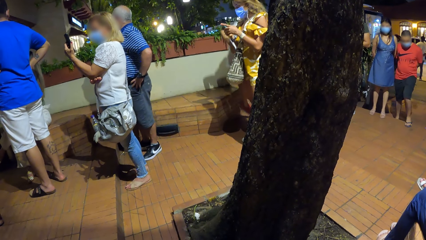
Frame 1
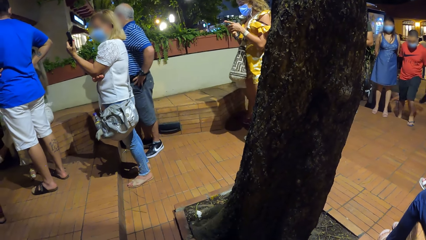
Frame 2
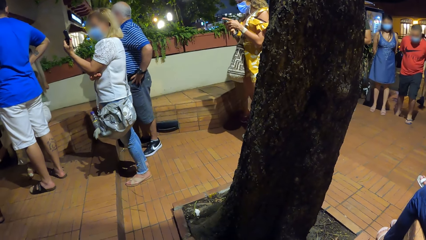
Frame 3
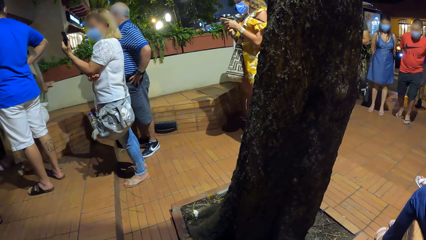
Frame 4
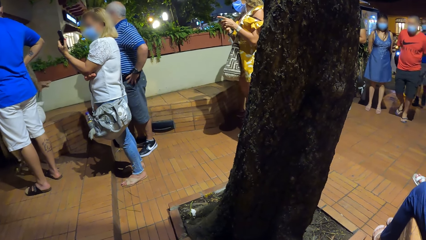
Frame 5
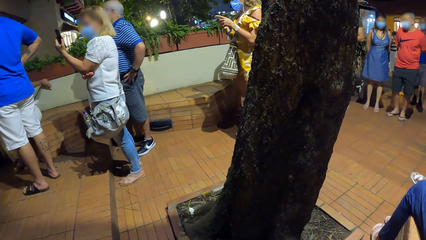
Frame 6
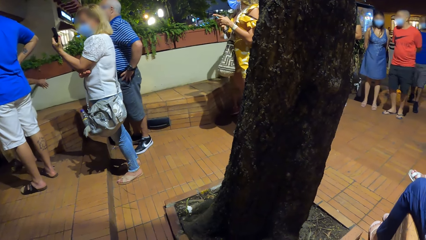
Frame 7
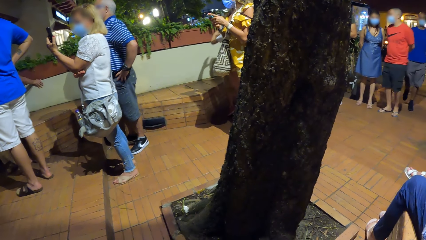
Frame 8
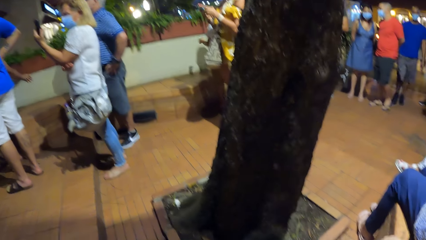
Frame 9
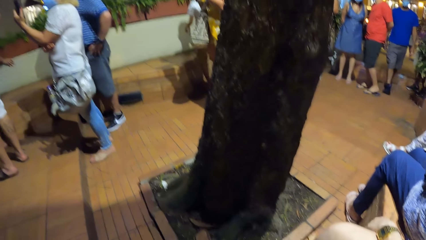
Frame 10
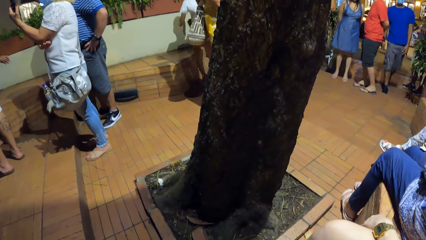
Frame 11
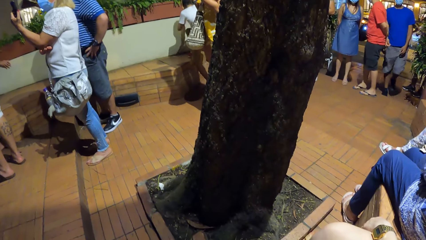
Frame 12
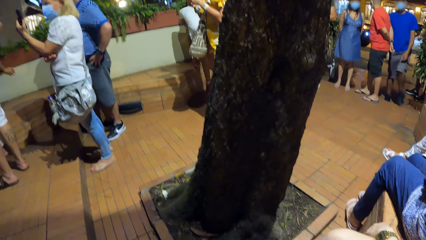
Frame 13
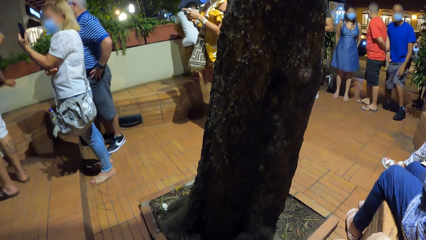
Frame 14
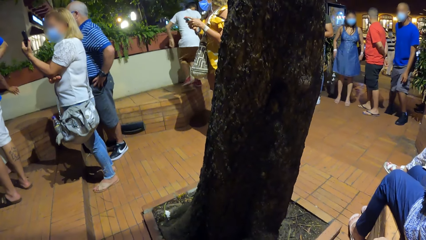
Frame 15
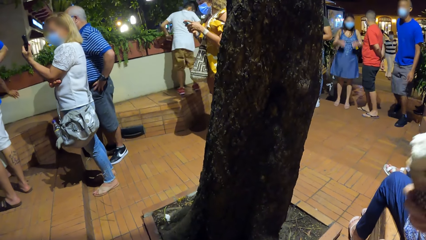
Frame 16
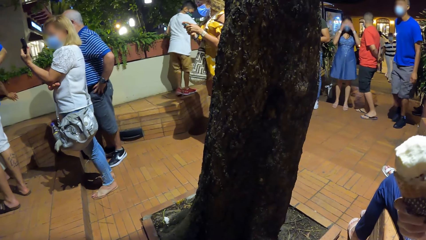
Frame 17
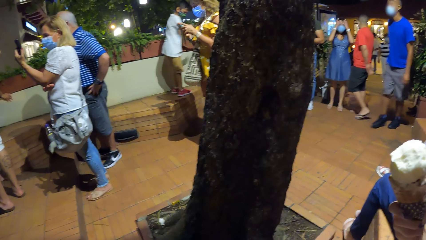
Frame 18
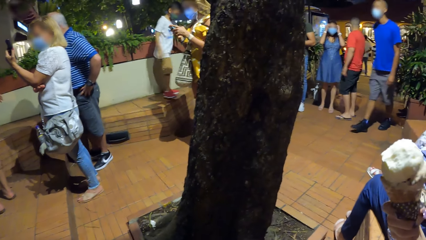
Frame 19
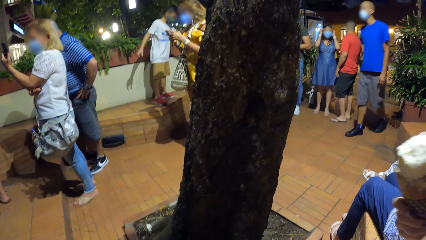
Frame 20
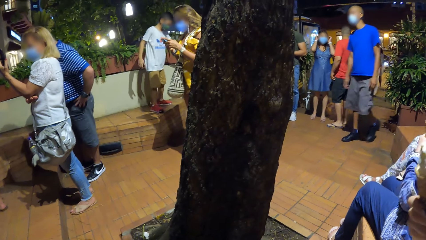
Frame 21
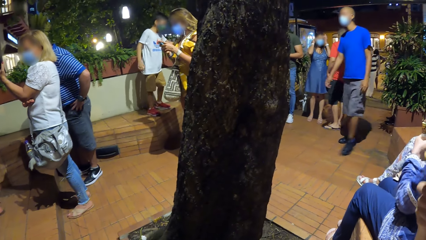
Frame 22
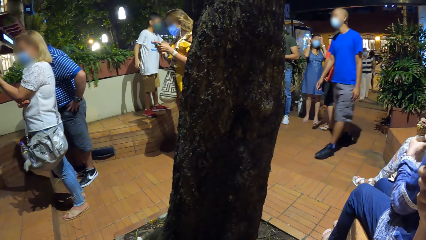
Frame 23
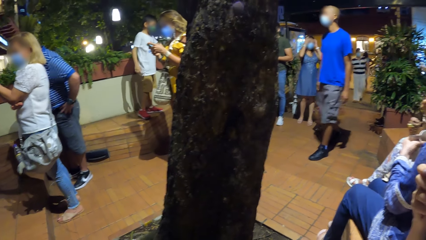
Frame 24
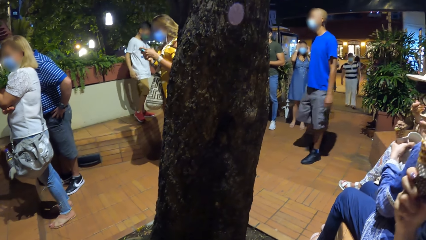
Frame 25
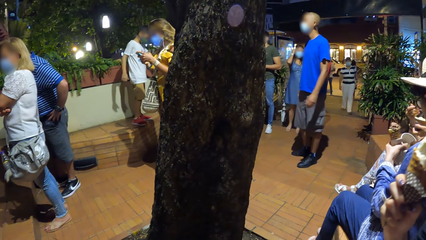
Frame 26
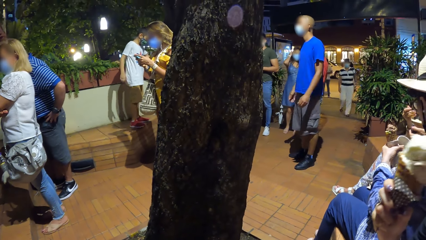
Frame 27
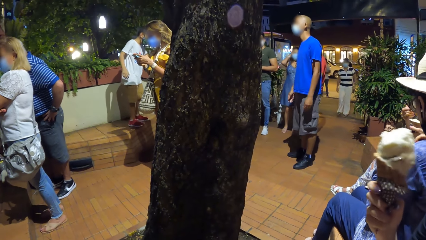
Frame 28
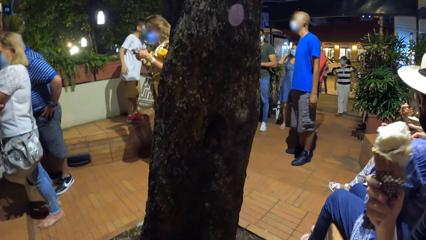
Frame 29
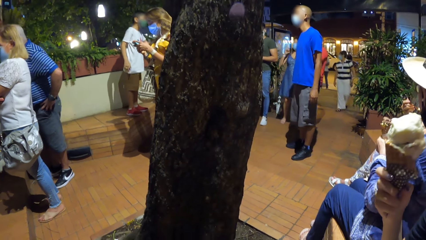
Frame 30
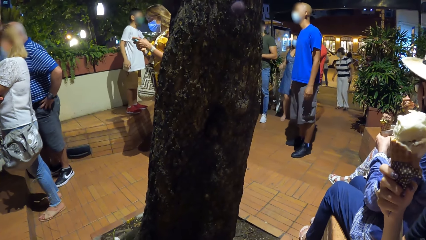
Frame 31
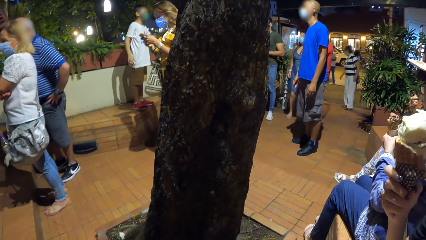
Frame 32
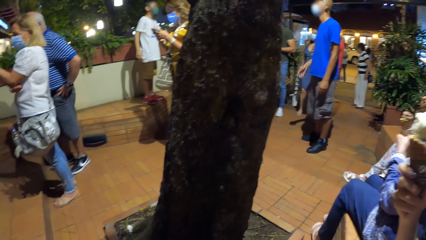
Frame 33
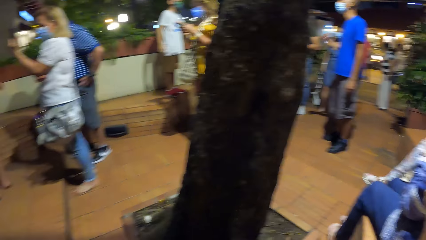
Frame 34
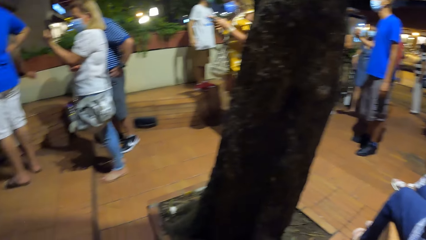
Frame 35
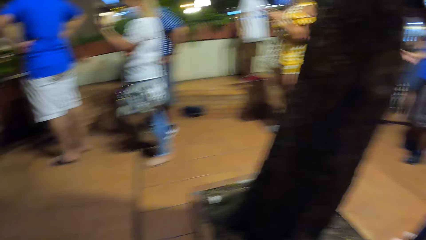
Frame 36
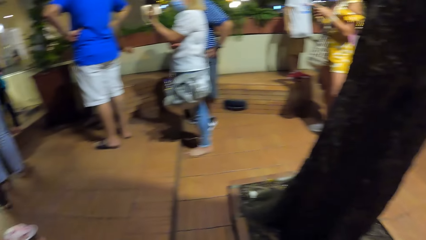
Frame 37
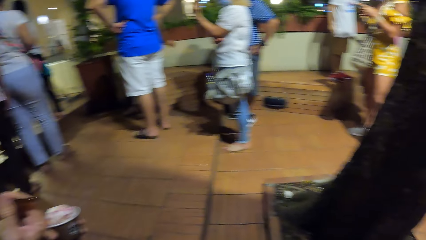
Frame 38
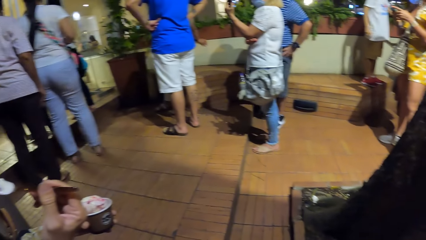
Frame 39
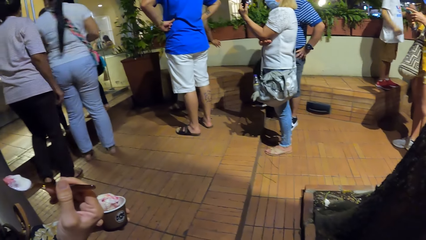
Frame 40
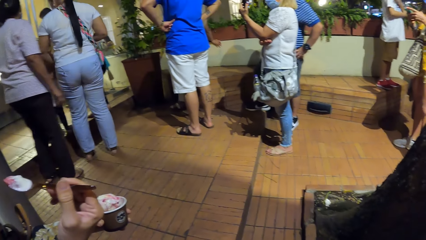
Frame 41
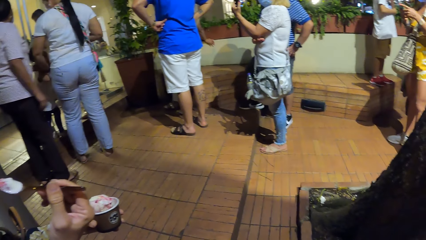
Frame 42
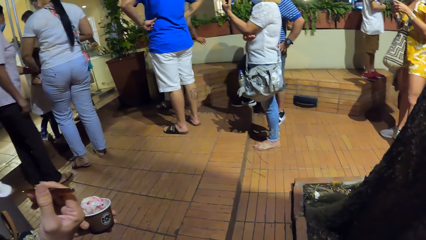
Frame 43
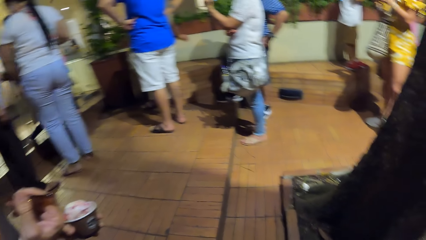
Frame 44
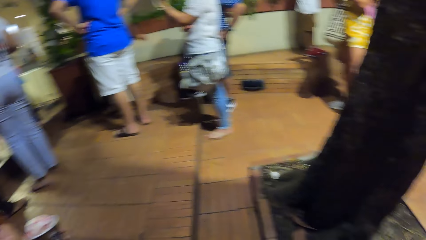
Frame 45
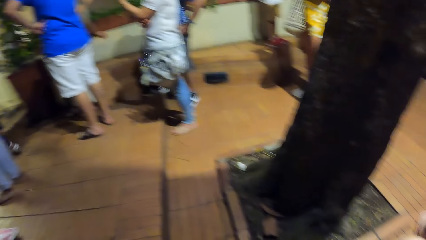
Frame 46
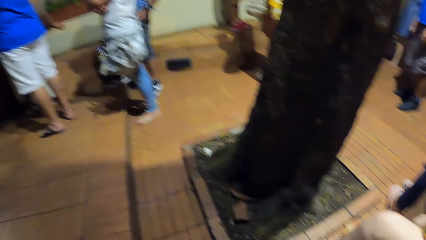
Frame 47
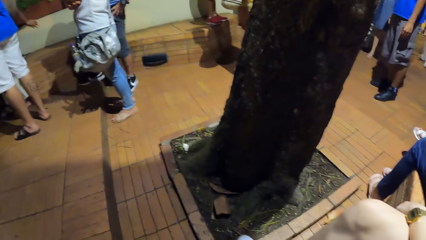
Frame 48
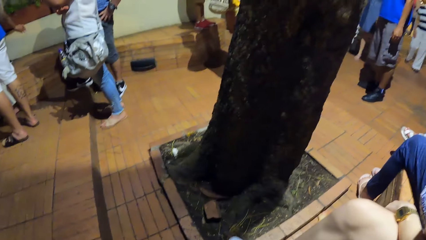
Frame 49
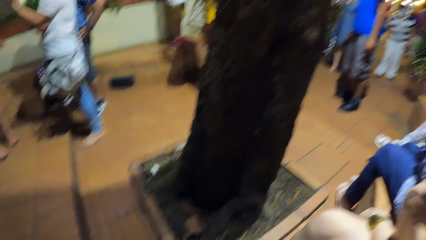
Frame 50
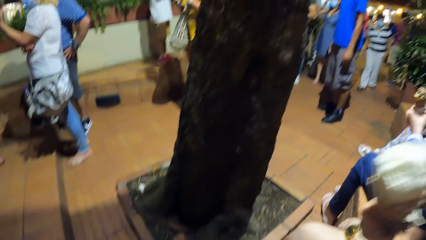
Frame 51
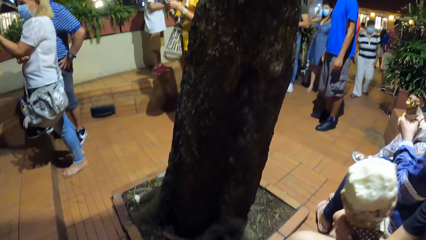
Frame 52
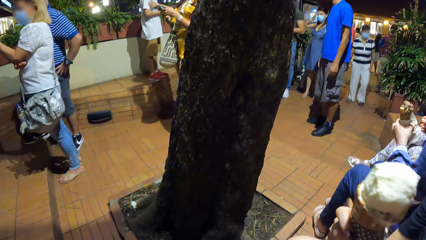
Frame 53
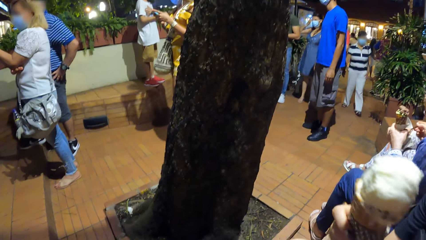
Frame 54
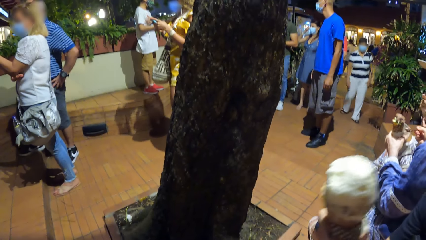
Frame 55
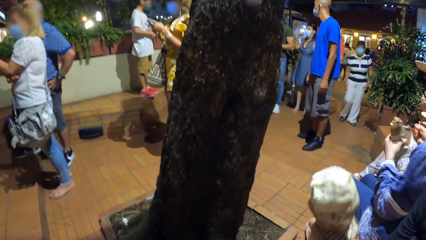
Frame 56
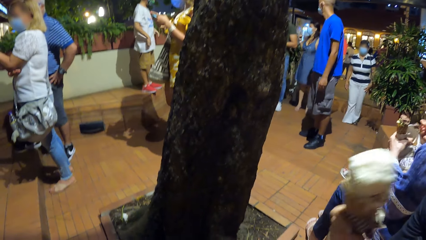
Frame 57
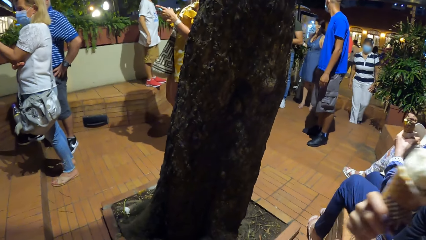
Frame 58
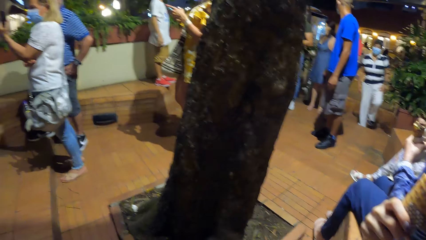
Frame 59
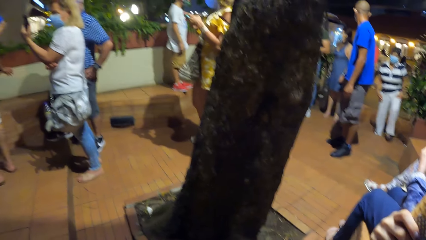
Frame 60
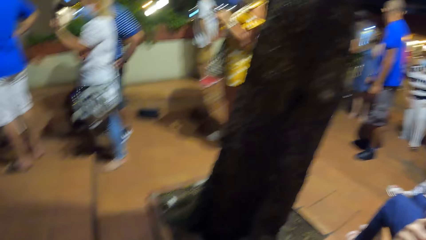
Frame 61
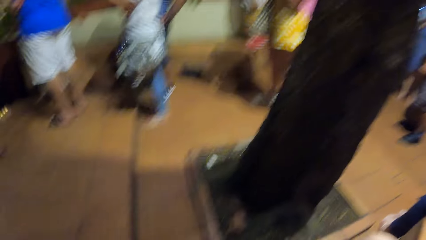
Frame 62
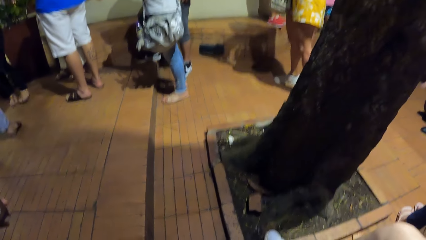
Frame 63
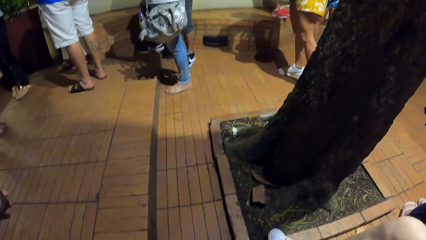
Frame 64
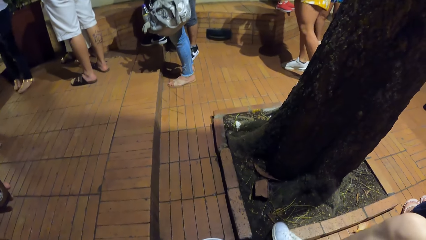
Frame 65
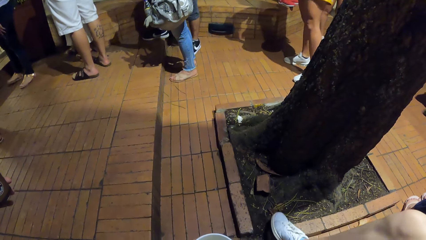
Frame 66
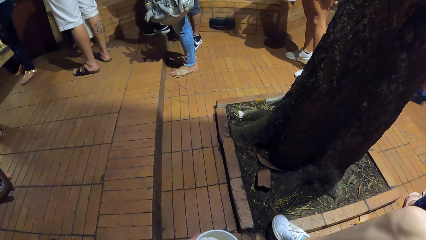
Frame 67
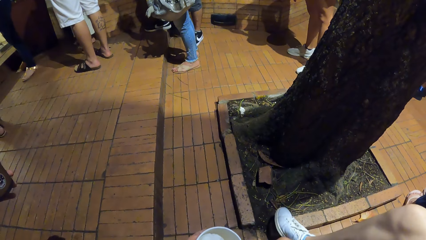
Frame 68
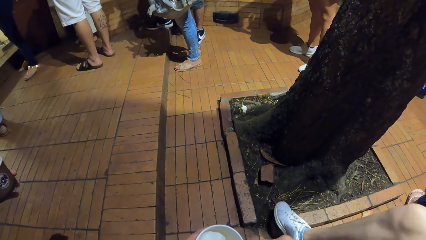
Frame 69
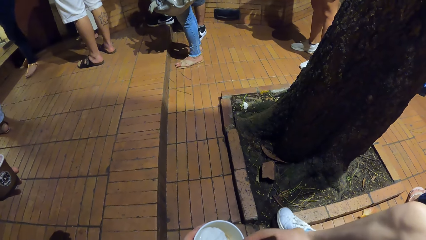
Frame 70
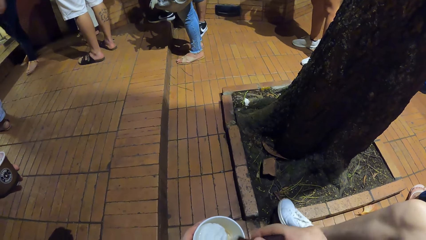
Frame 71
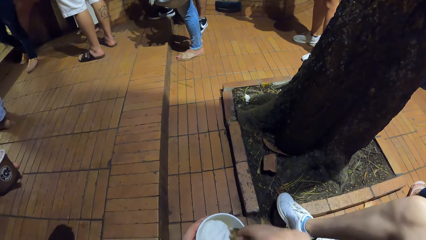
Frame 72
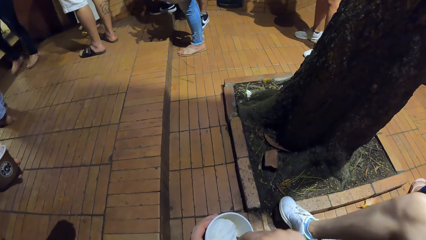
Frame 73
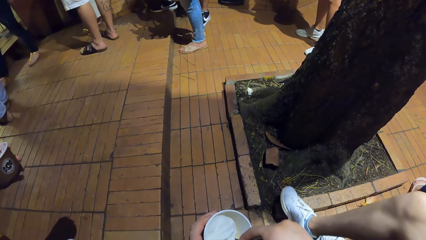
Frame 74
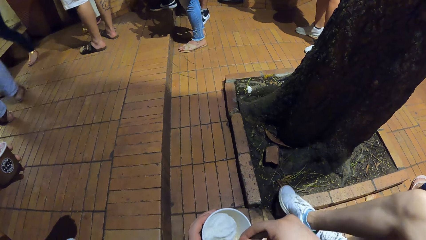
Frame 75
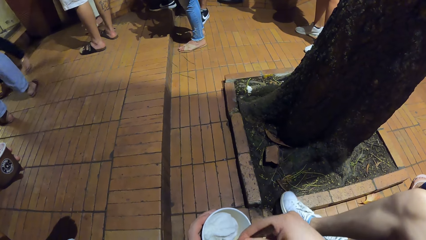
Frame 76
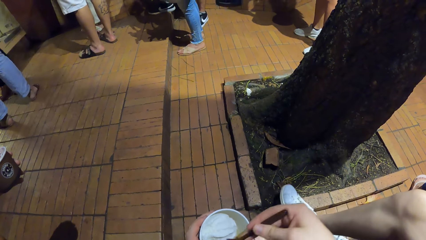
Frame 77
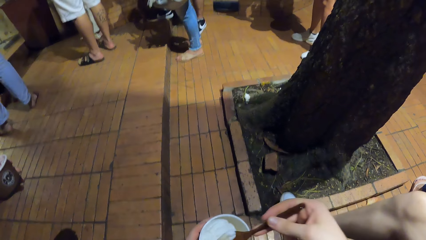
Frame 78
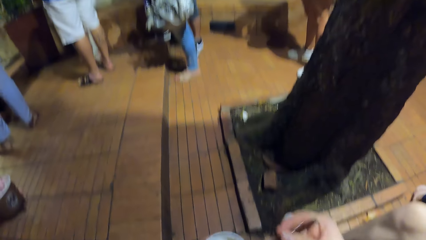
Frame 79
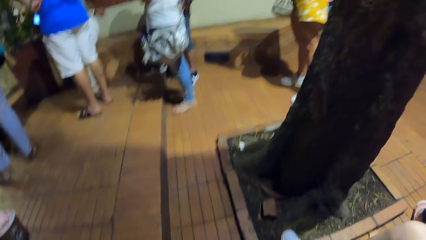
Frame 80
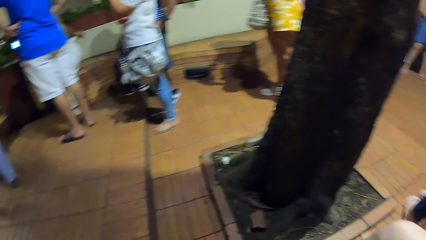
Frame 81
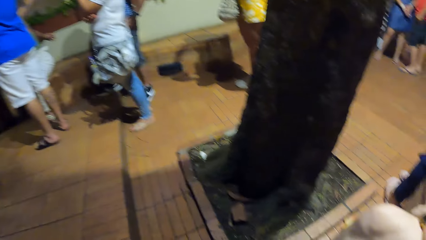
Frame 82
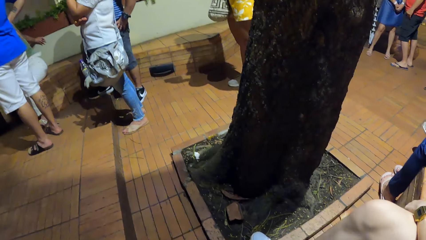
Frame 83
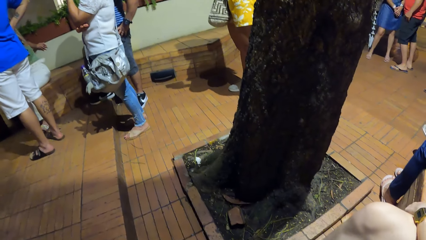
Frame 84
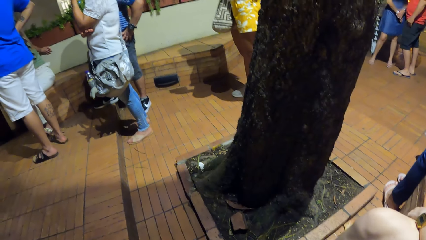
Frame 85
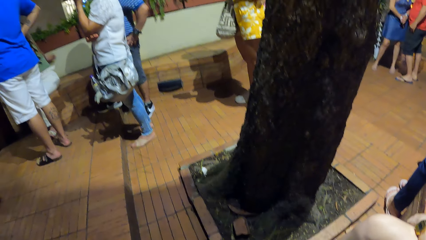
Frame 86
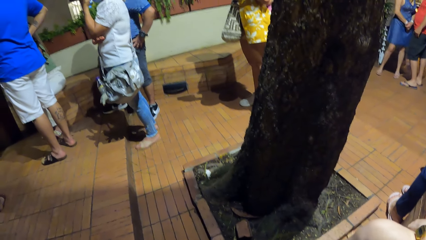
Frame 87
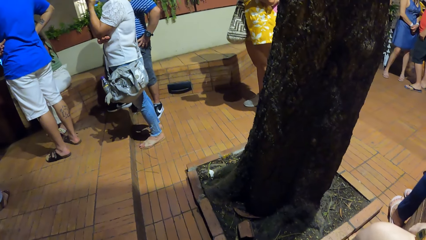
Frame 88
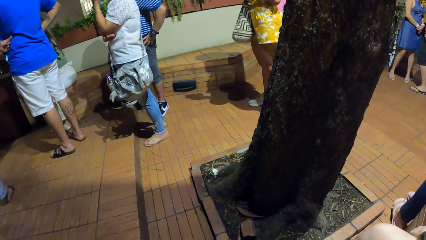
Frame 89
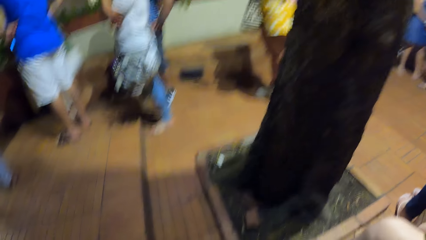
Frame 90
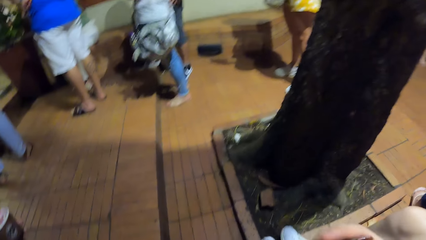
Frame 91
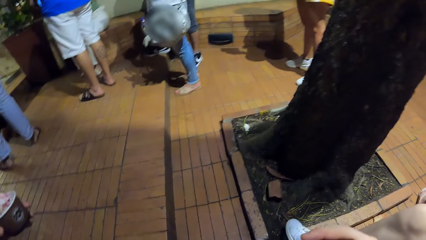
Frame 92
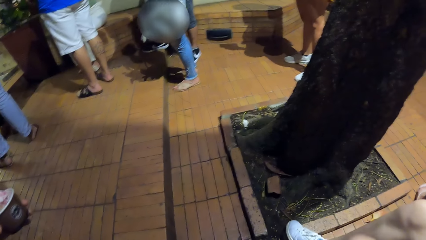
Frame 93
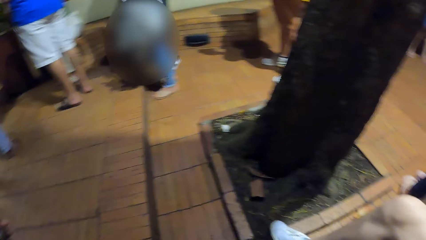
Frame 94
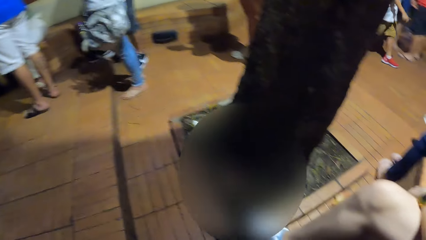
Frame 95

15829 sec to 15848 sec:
A woman eats the ice cream. Another woman scoops the ice cream from the cup with the spoon in her right hand. Another woman eats the ice cream. The camera wearer scoops the ice cream from the cup with the spoon in her right hand. She eats the ice cream with the spoon in her right hand.
